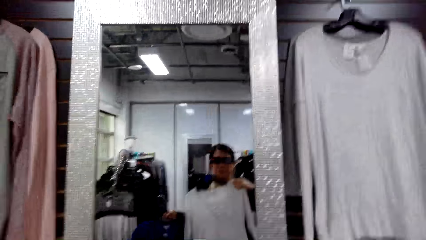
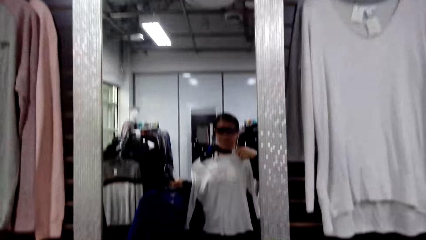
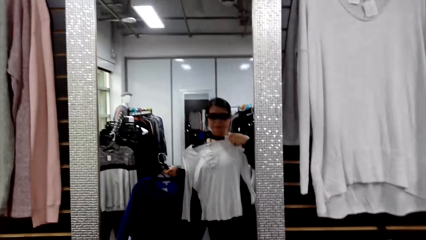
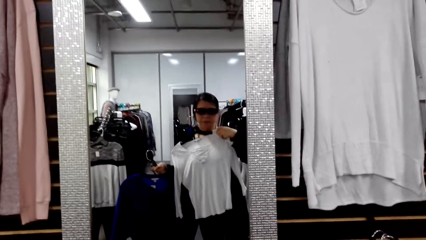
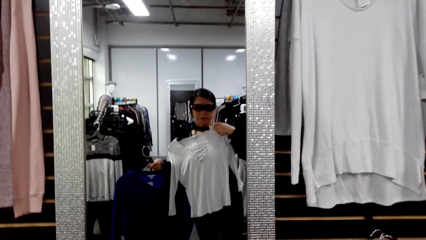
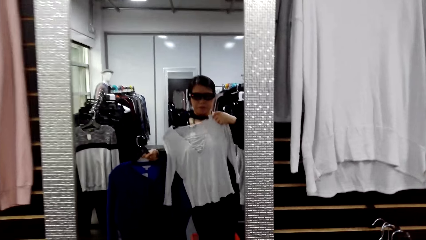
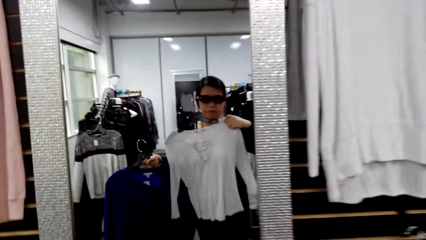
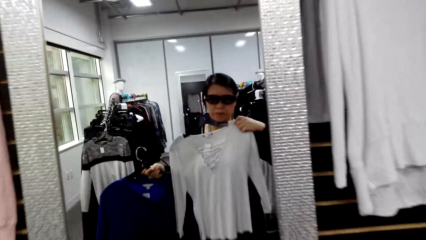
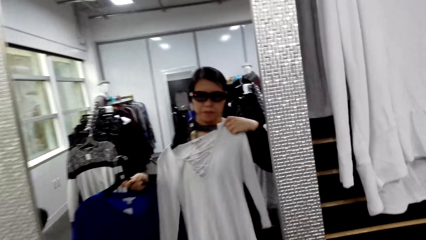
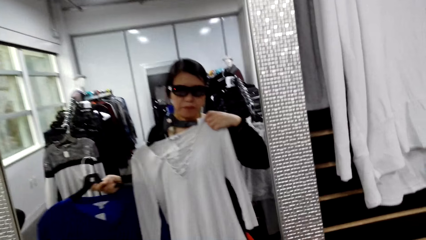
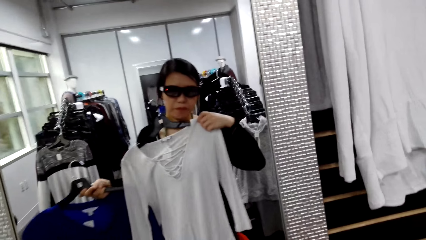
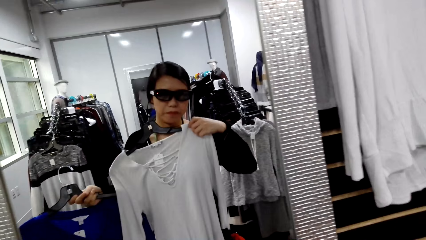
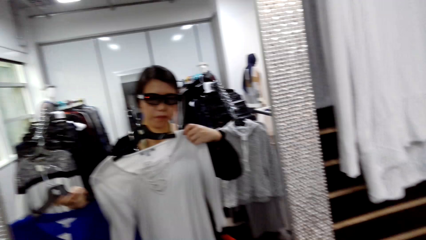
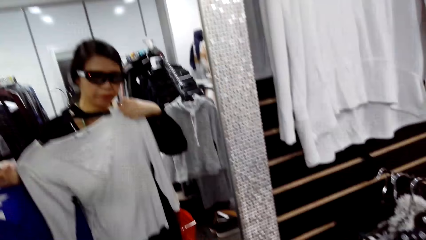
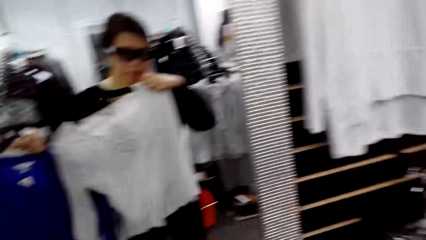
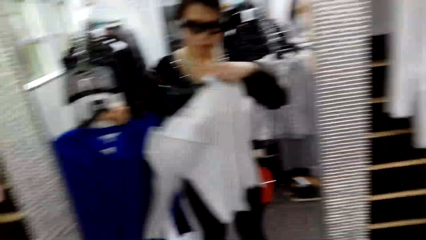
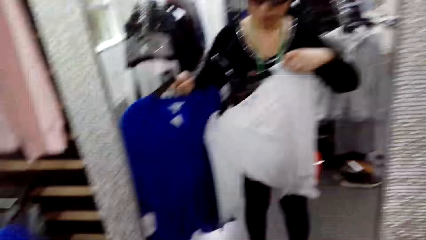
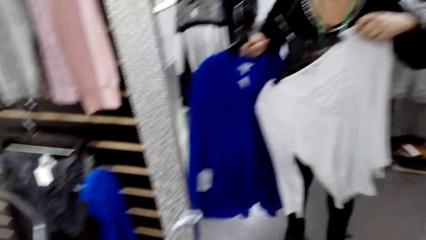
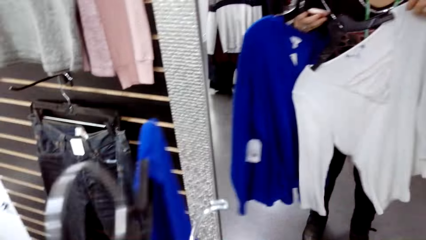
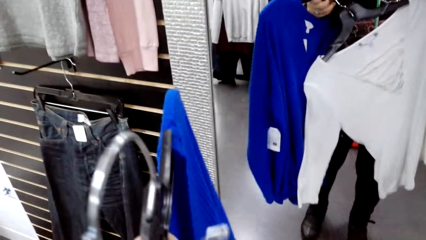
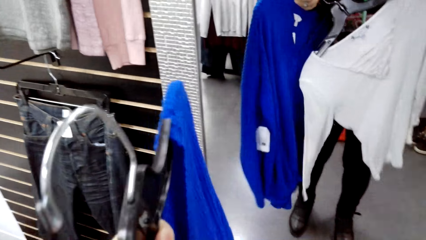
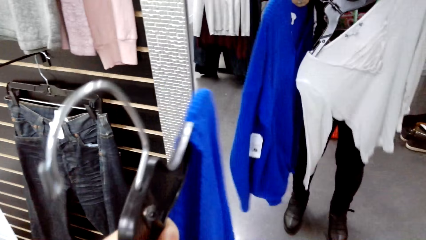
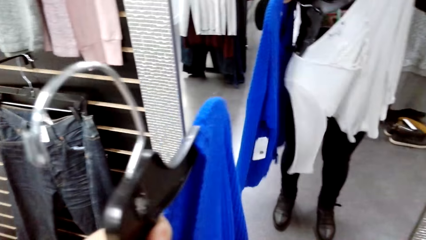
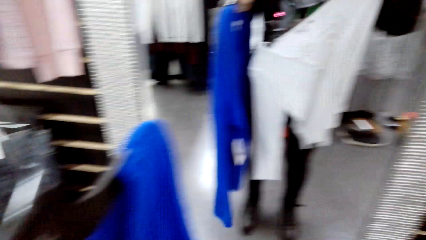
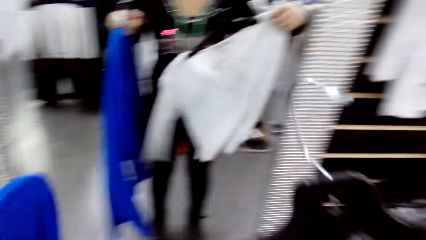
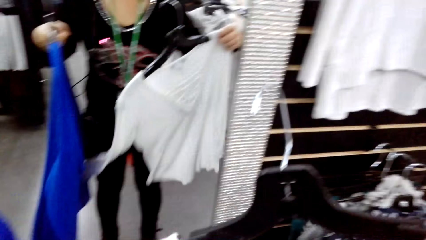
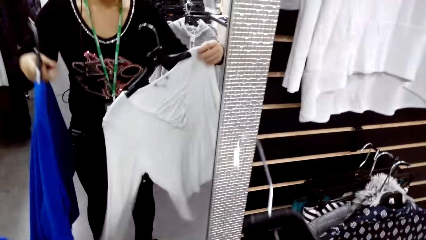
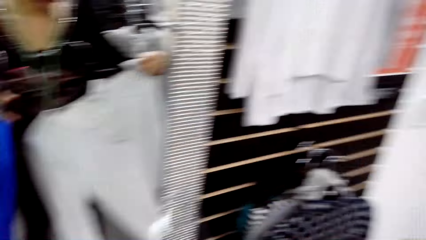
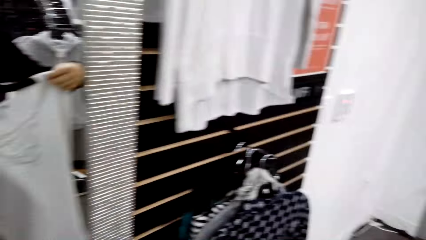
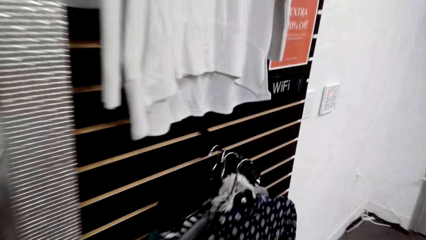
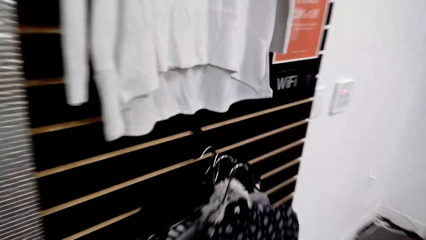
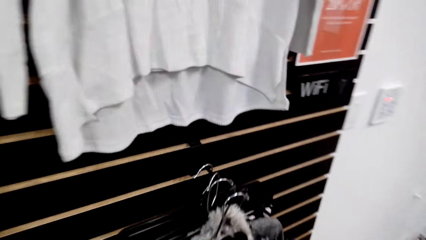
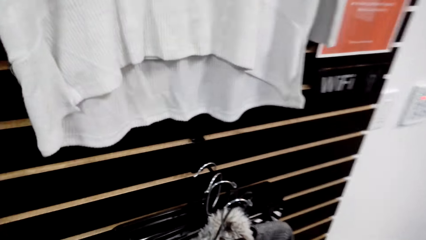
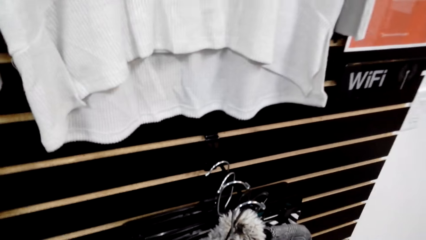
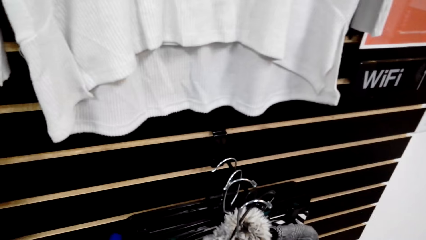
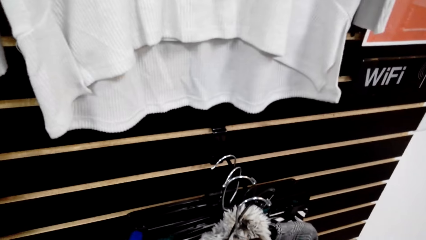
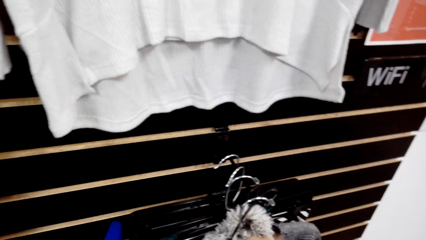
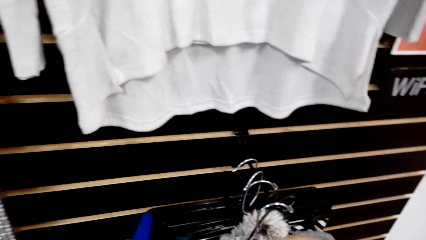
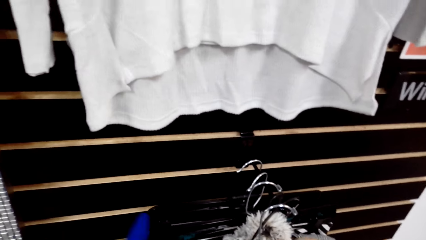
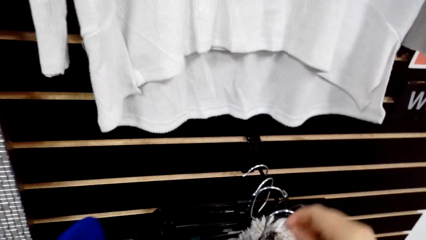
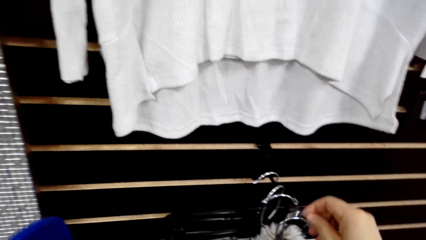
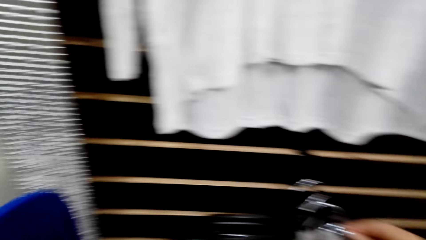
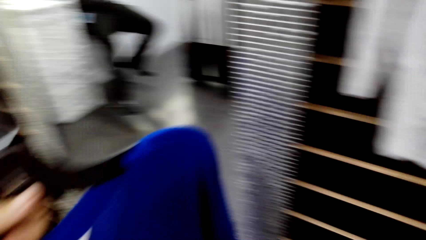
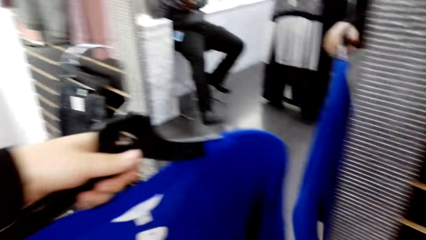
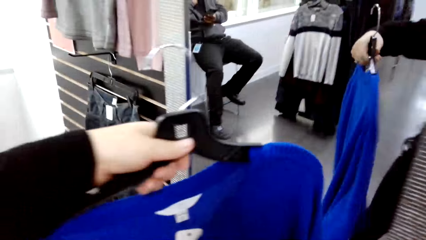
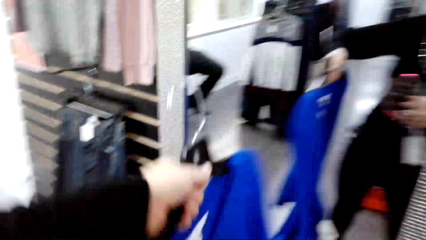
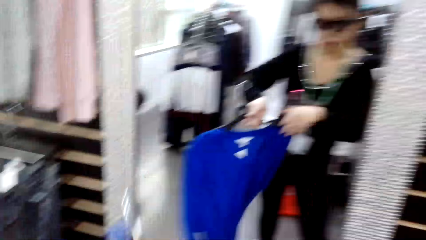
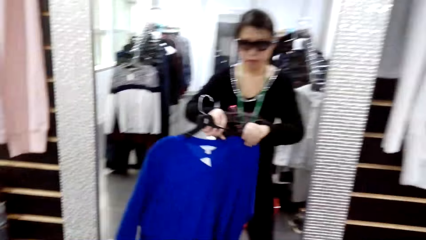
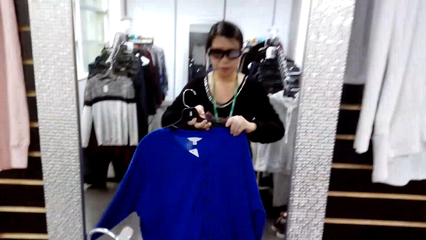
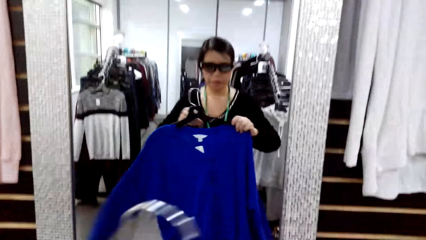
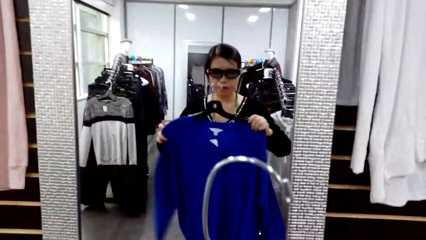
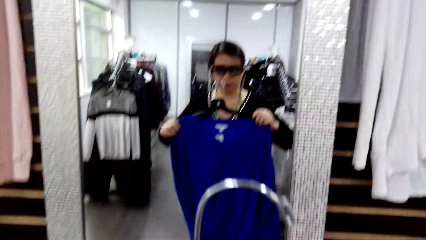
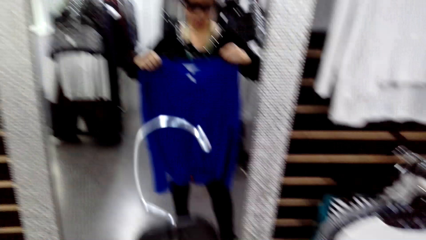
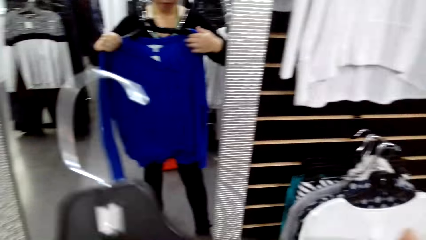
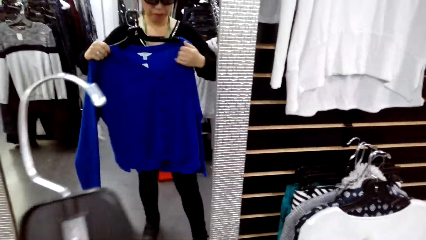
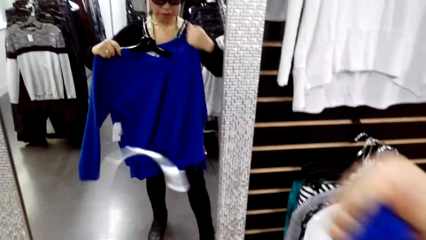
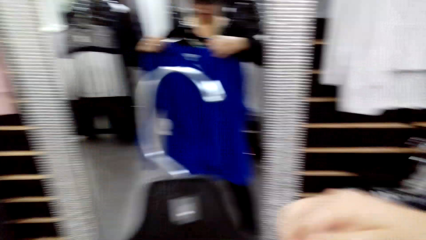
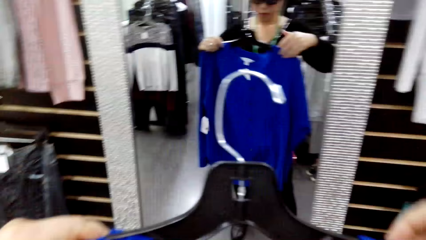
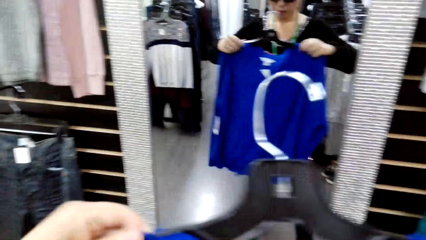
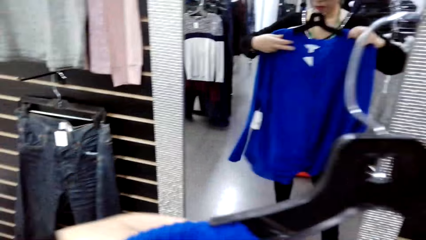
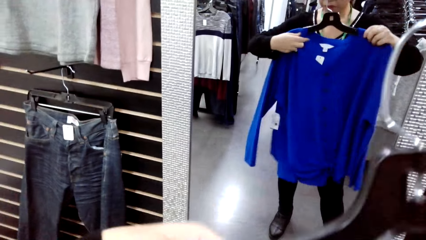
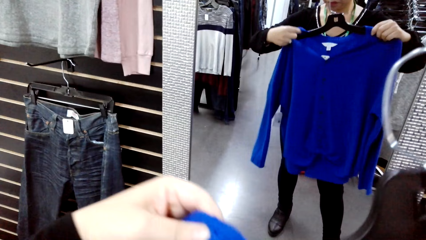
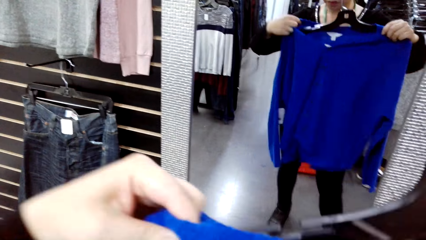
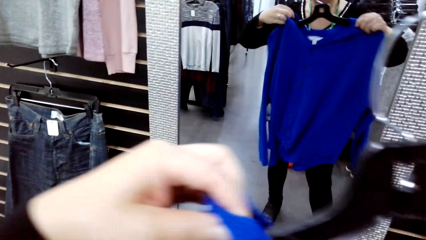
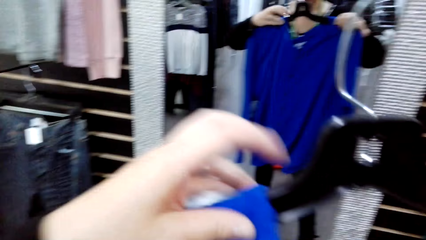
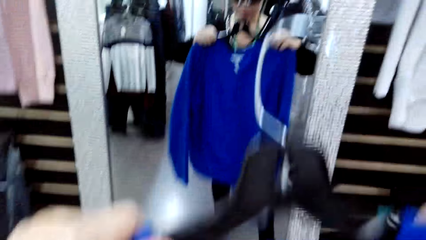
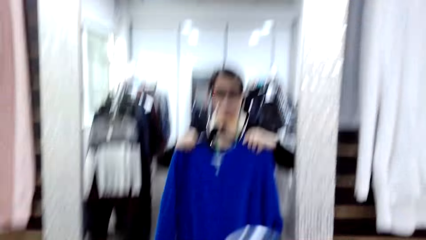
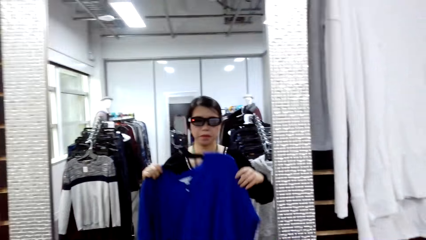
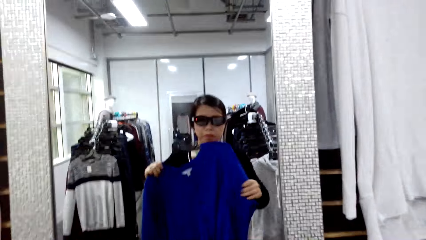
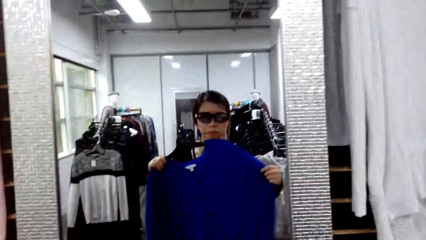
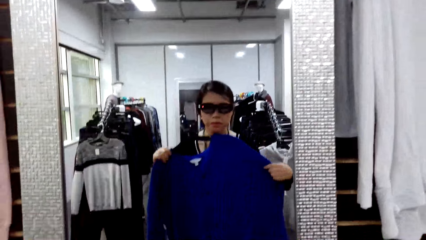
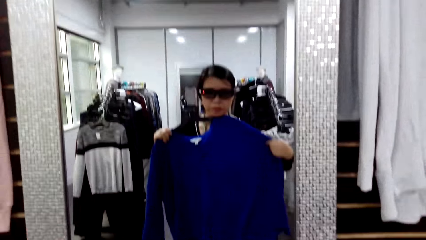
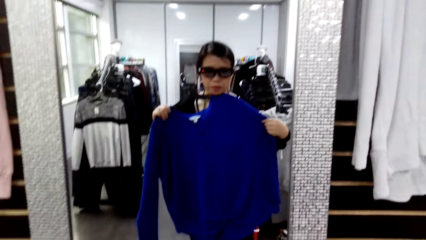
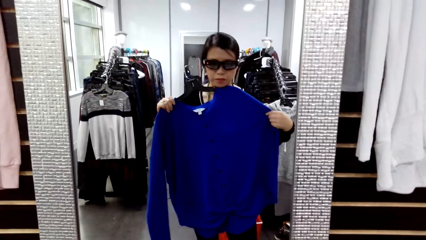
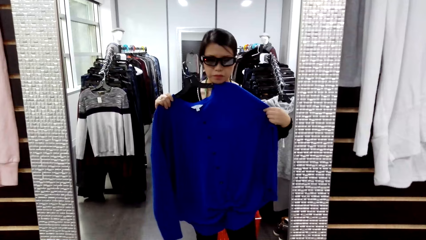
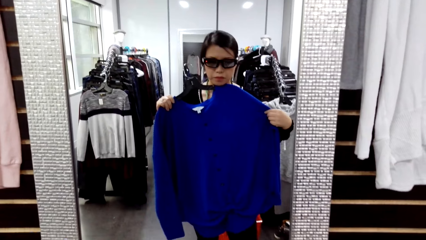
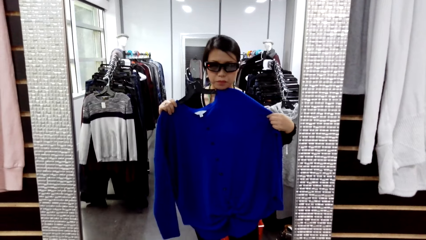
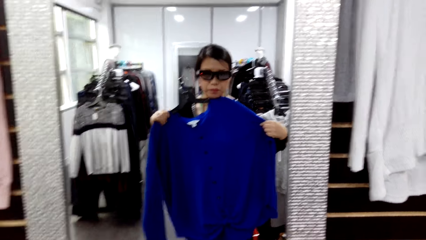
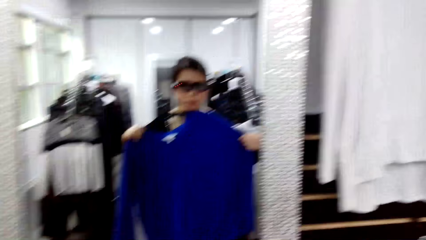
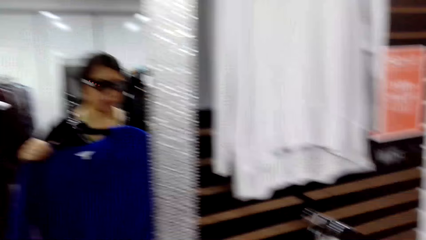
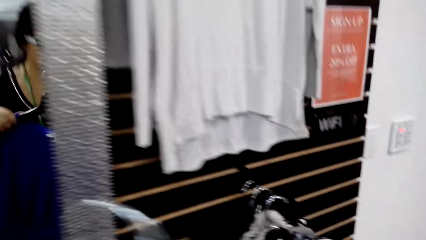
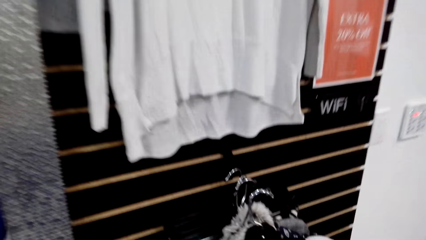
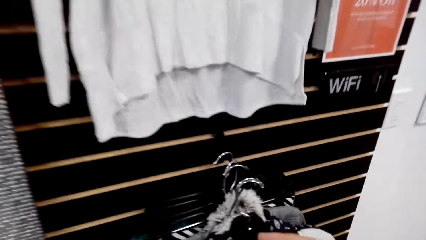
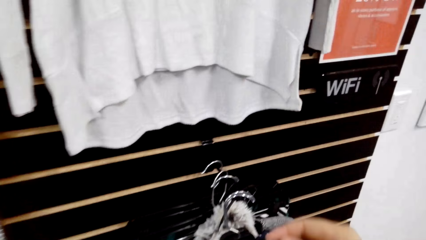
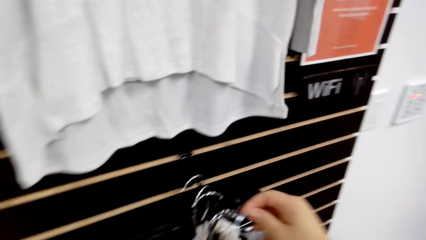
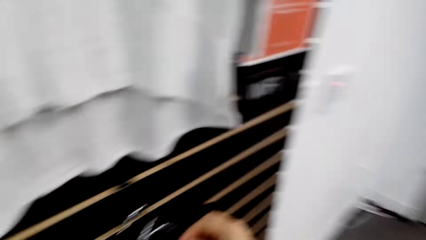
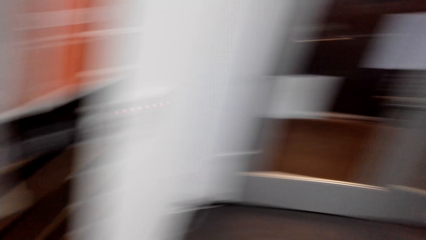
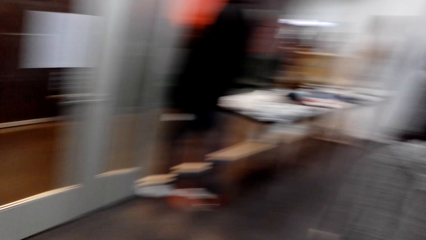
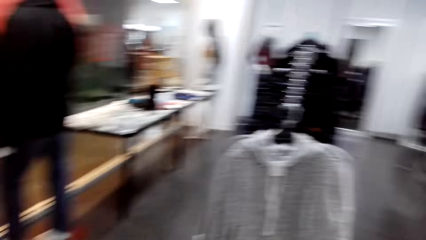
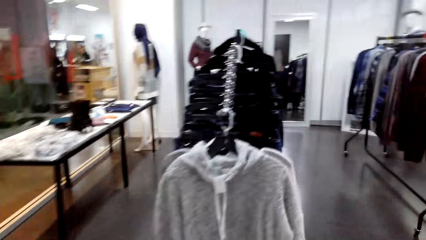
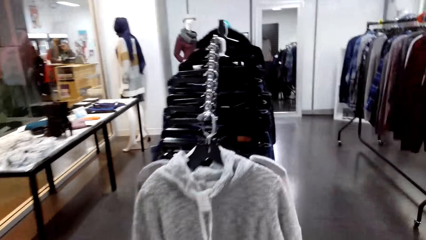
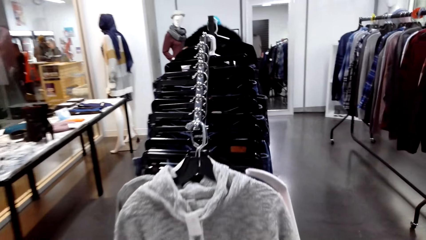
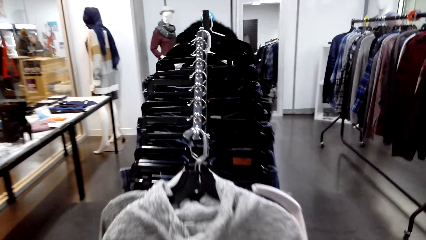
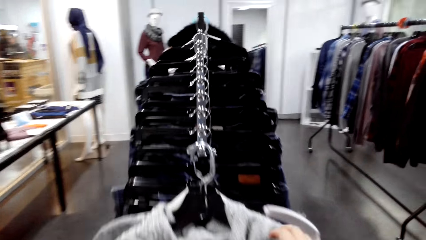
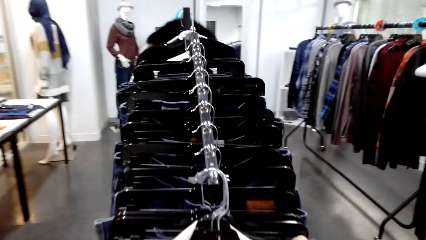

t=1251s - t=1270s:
The camera wearer looks at the cloth in the mirror. They put a cloth hanger on a stand. They hang a top on a hook. They look at the cloth in the mirror. They put the cloth hanger on the stand.
